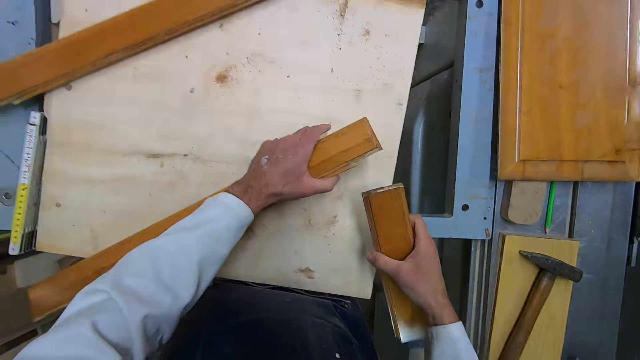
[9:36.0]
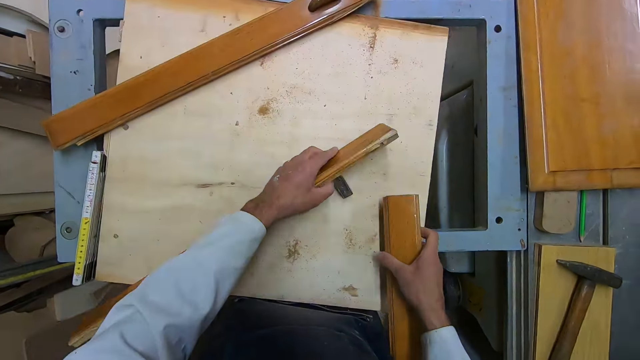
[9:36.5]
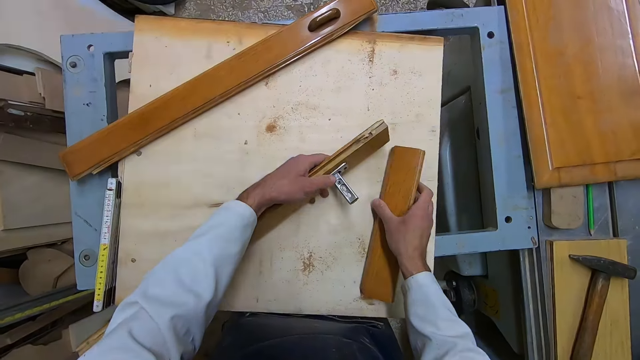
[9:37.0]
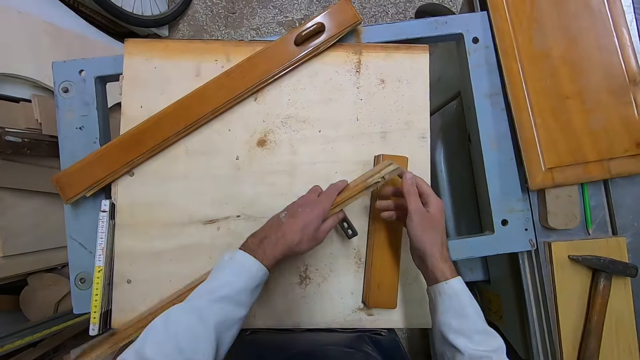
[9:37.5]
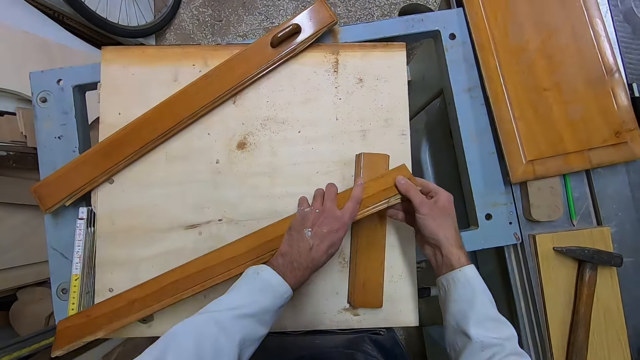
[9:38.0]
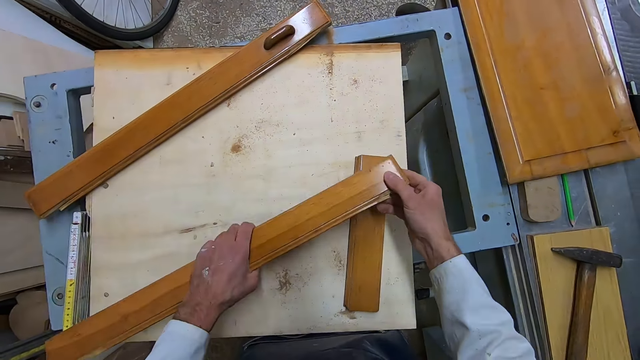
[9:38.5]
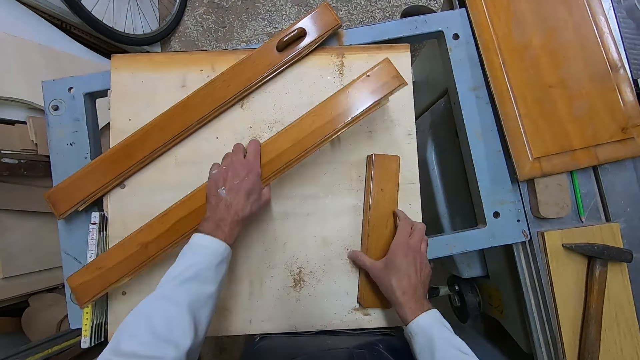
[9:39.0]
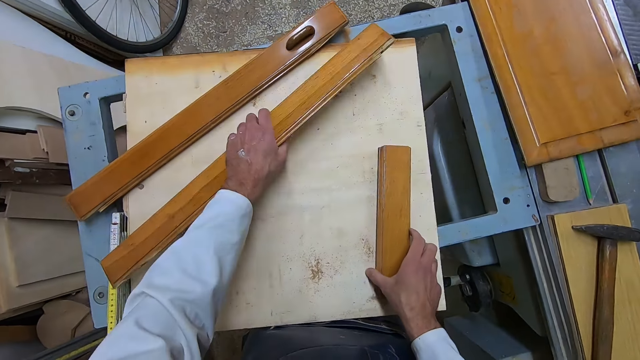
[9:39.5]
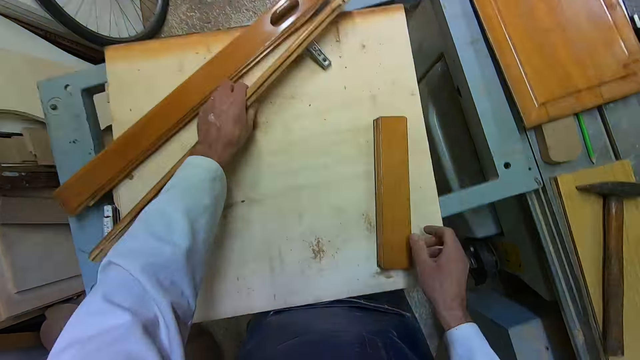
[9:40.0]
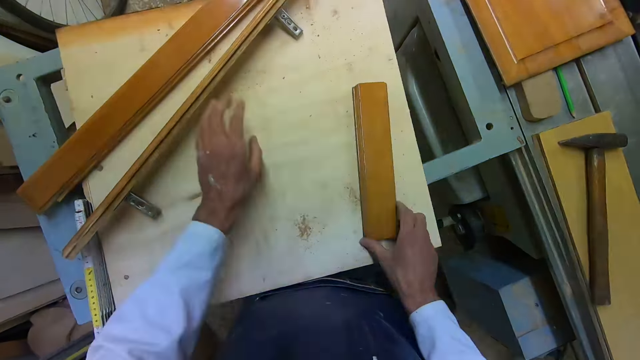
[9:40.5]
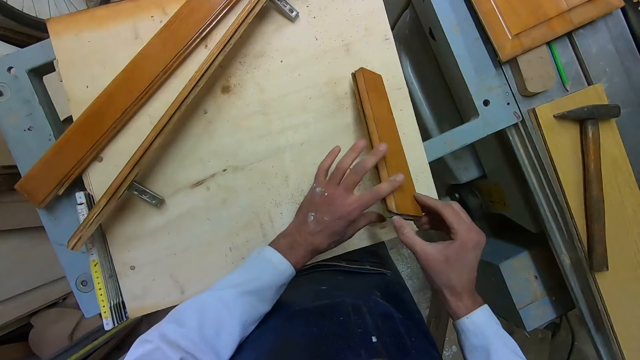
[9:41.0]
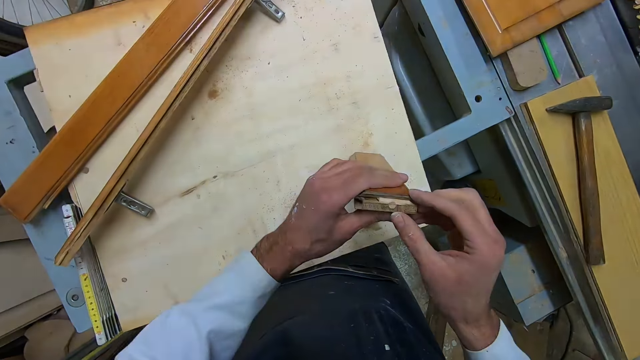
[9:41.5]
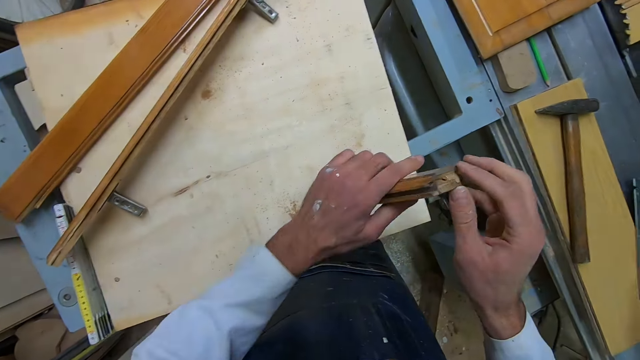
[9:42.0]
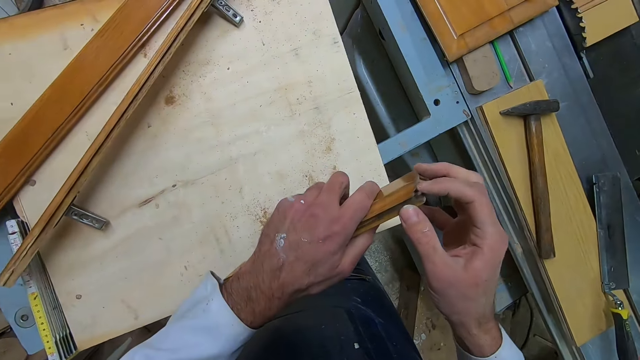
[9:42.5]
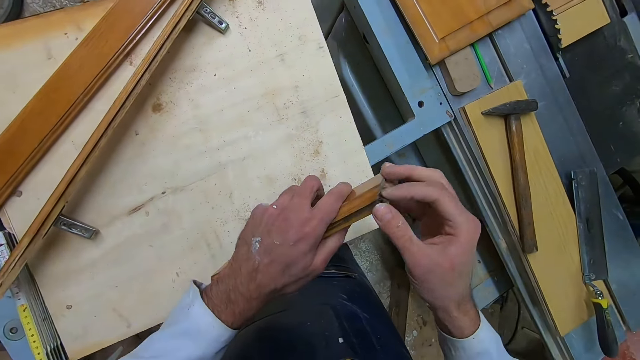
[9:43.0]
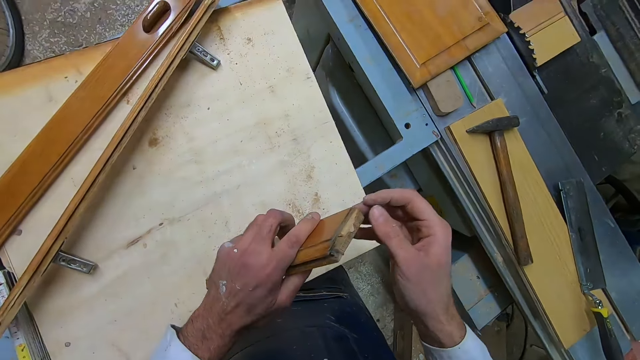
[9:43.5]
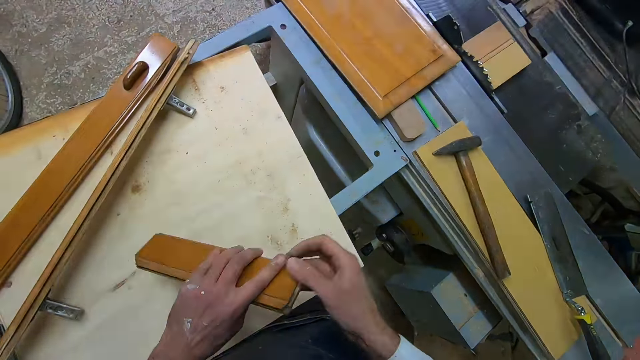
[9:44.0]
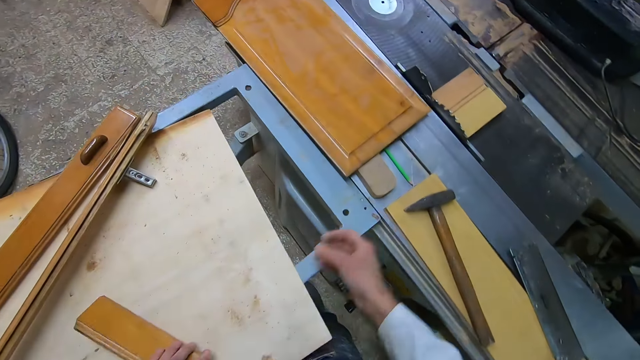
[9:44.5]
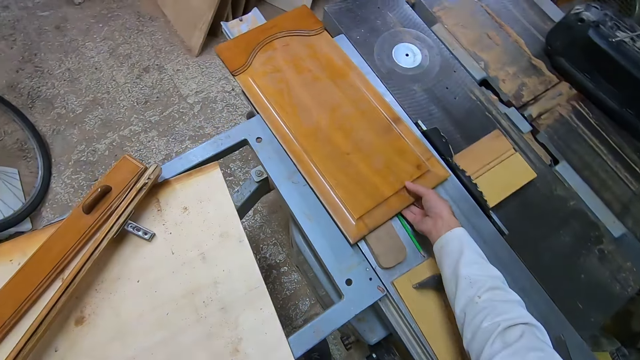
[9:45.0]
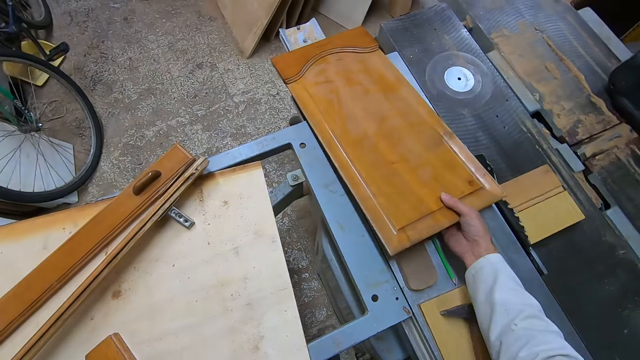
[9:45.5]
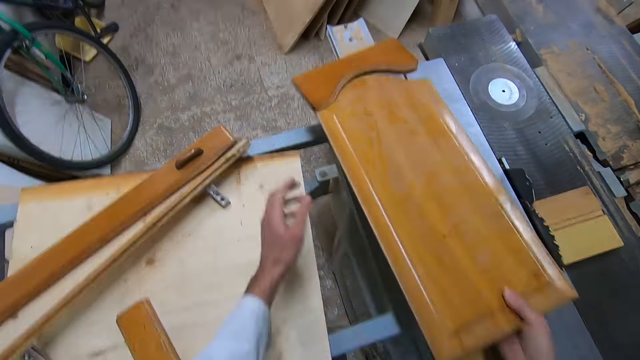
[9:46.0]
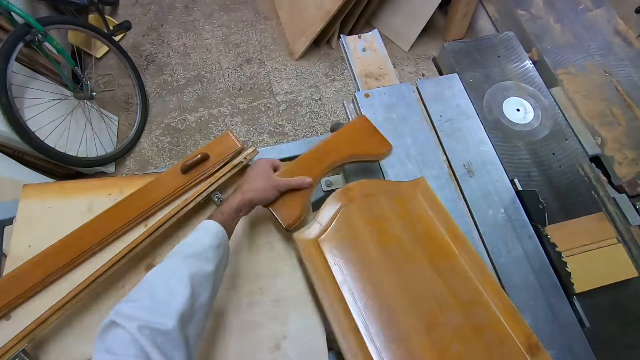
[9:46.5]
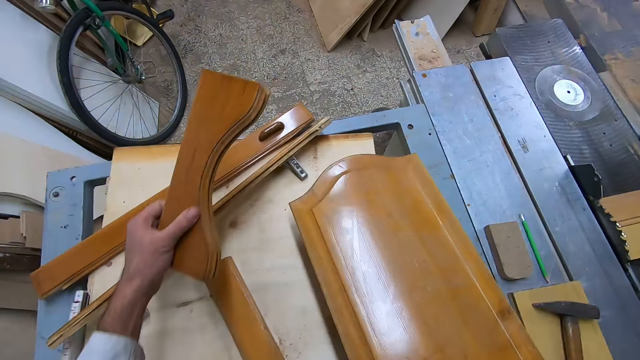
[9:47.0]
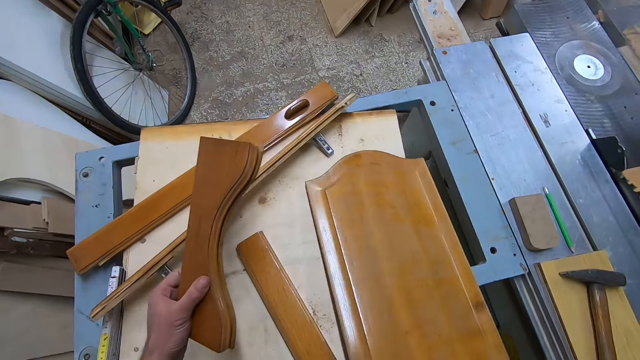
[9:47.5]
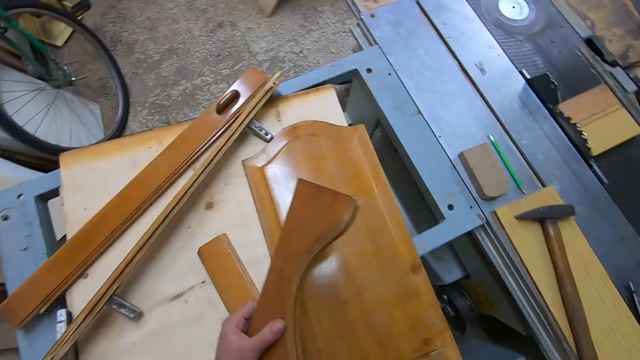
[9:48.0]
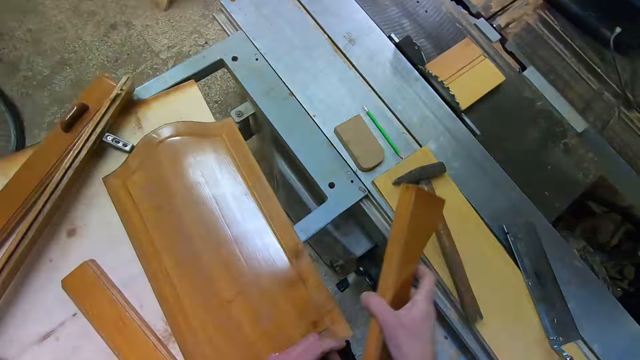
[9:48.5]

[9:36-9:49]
The camera wearer drops the wood on the board. He holds the other piece with both hands. He pushes the piece to the end of the working bench. He picks up the smaller piece of wood on the board. He does something to its edge with his right hand. He drops the smaller piece of wood on the working bench. He picks up a flat piece of wood with his right hand. He separates the piece into two. He removes the upper part of the flat piece of wood with his left hand. He drops the flat piece of wood on the board with his right hand.

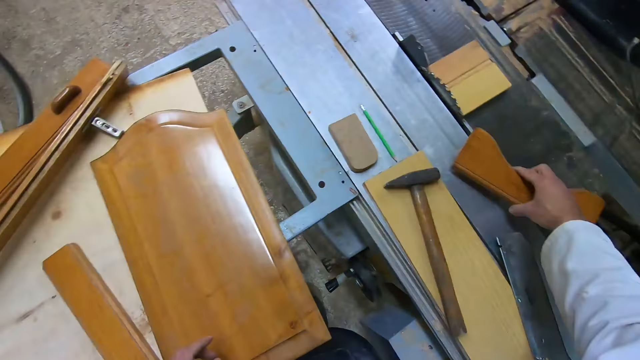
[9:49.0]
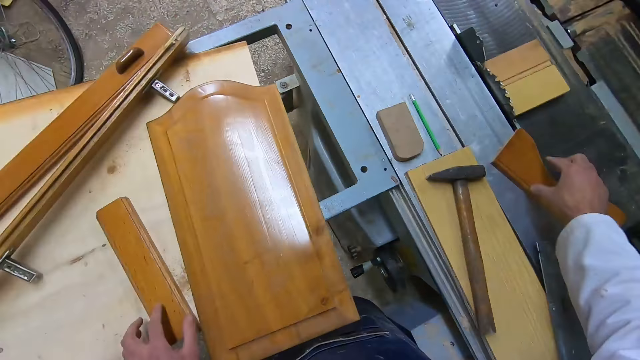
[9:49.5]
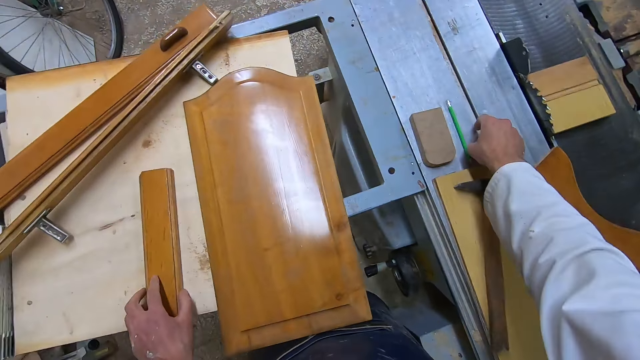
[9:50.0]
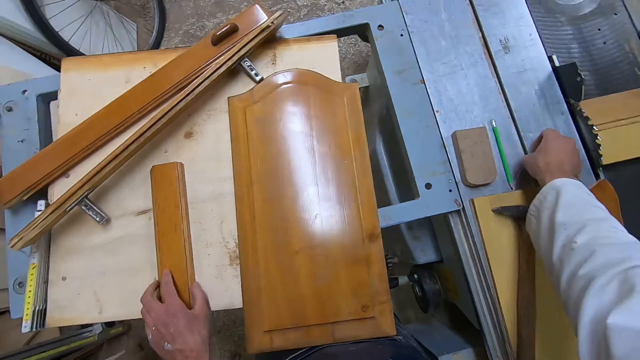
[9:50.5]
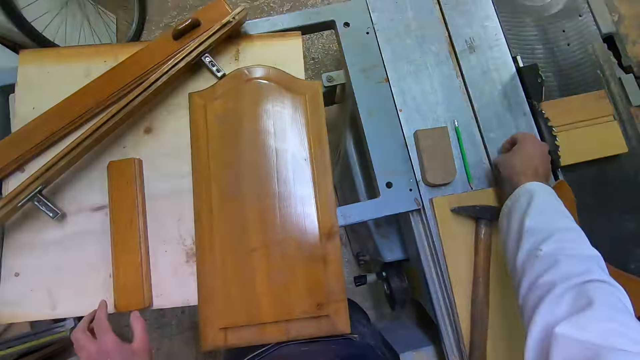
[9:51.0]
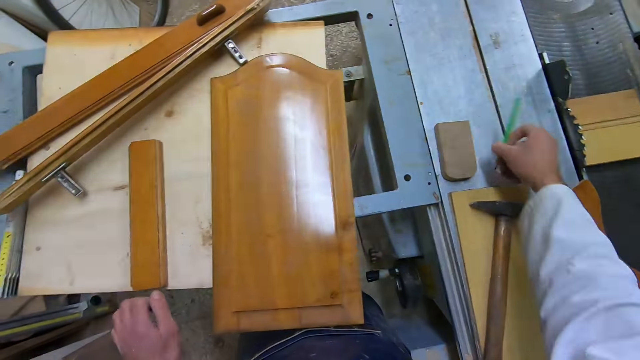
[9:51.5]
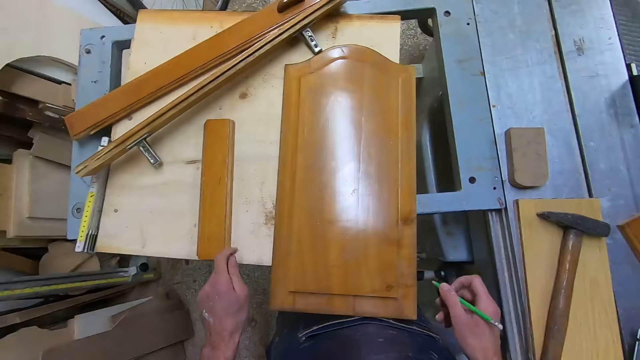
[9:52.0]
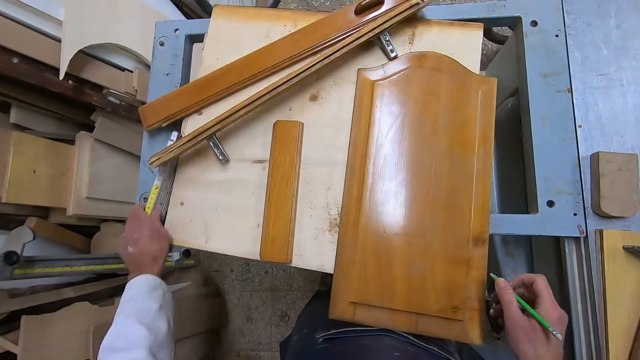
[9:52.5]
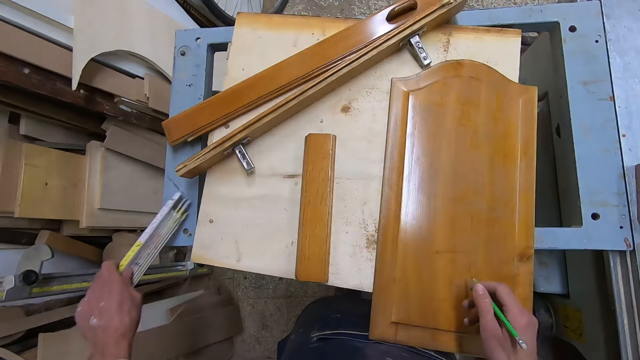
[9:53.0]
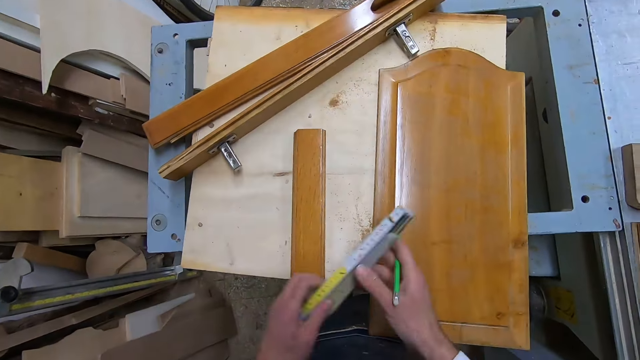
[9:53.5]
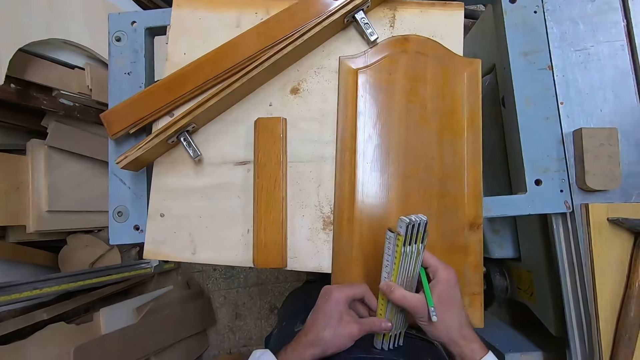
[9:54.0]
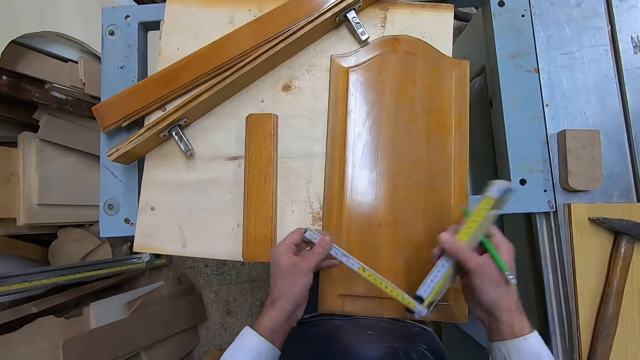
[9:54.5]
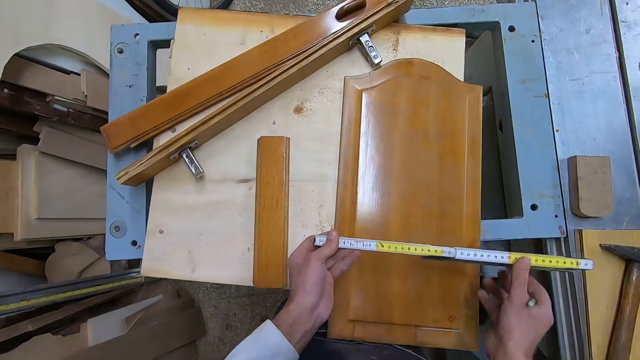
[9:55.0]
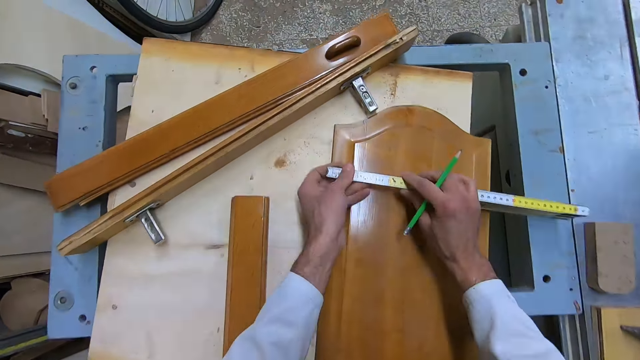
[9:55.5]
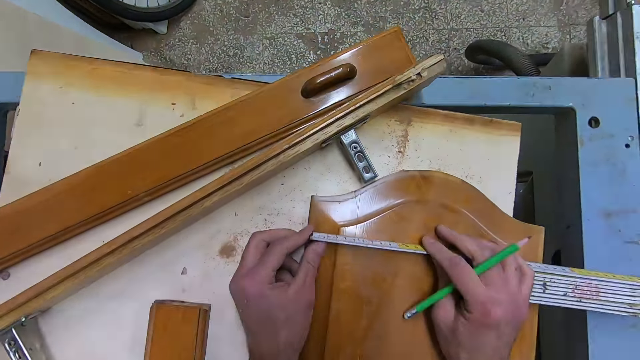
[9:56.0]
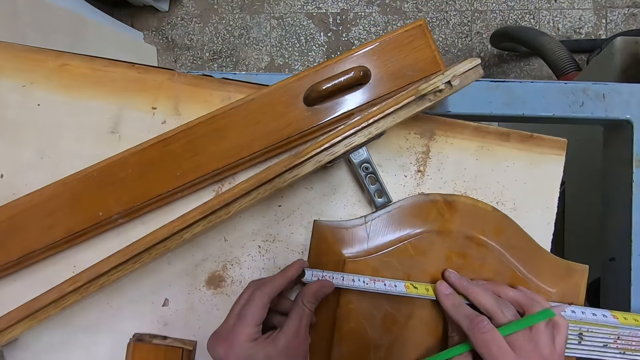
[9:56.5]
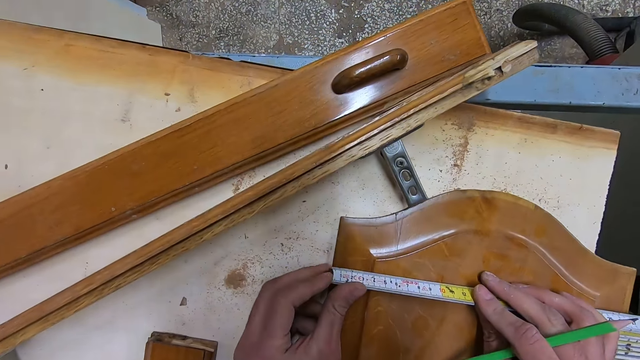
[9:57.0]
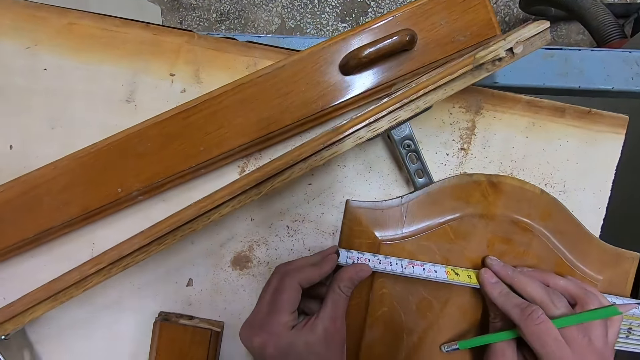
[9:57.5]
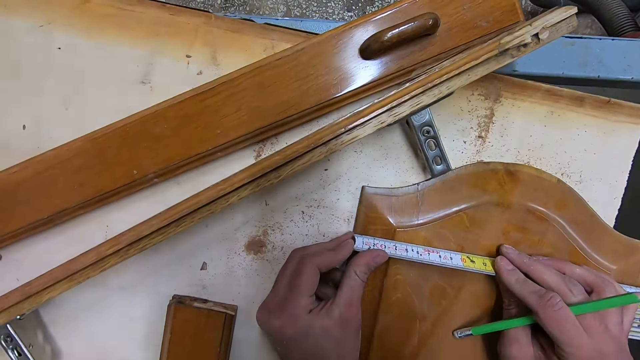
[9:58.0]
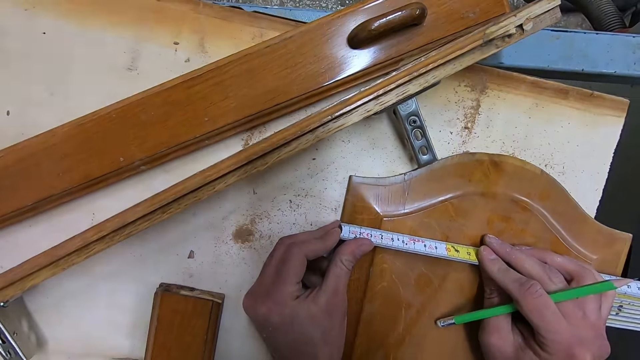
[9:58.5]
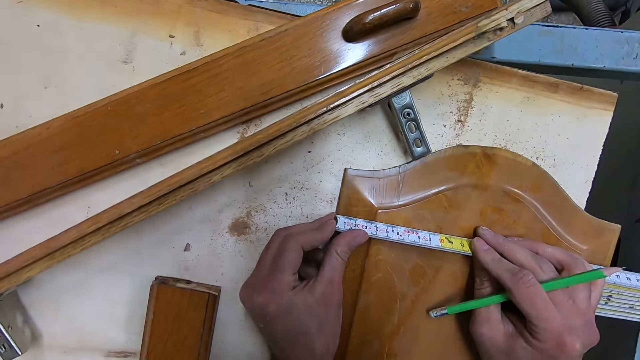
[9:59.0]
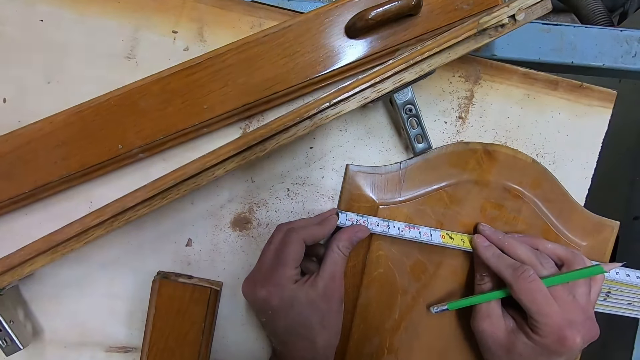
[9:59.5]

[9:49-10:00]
The camera wearer drops the wood in his left hand on the board, on the right side of the working bench. He places another piece on the left side of the working bench. He picks up a green pencil on the board. He picks up the rhino ruler with his left hand. He folds out the rhino ruler with his left hand on the bigger piece of furniture. He takes measurements. He places the rhino ruler on the flat piece of wood.
